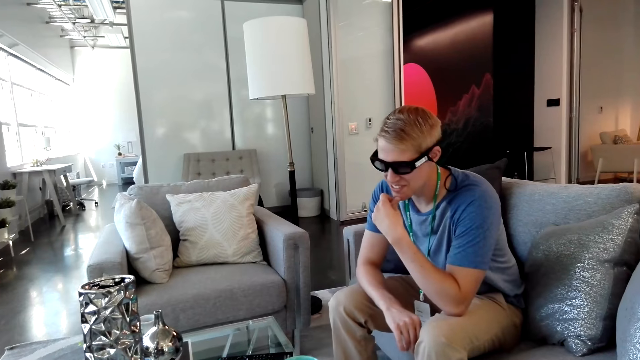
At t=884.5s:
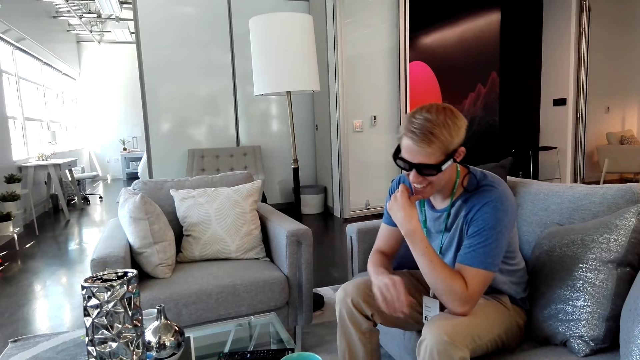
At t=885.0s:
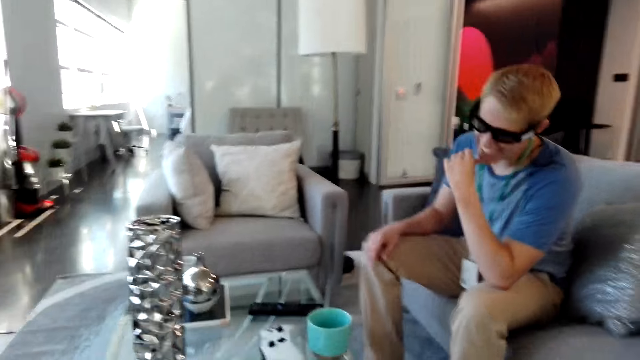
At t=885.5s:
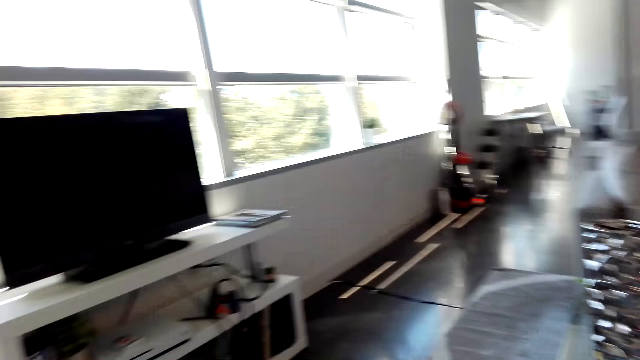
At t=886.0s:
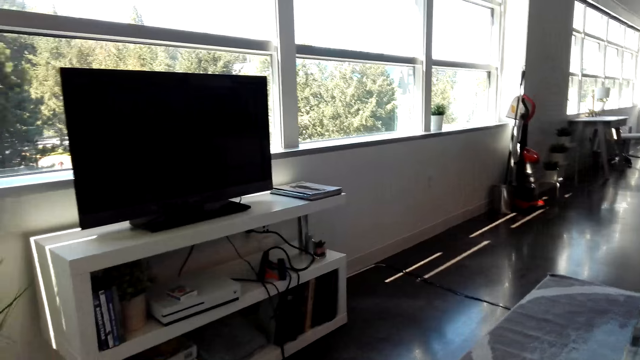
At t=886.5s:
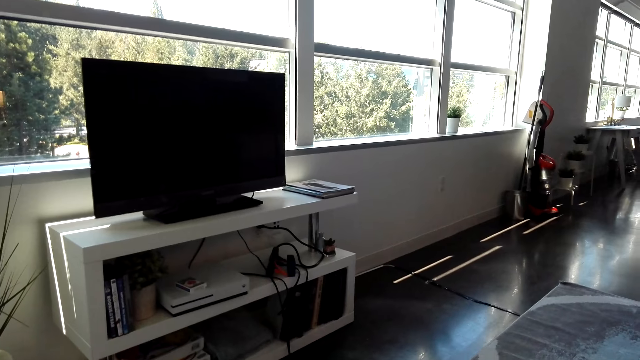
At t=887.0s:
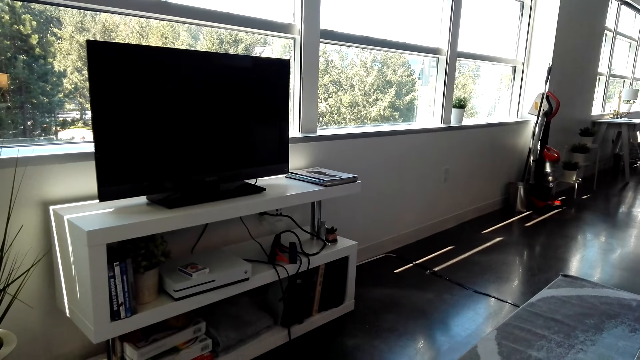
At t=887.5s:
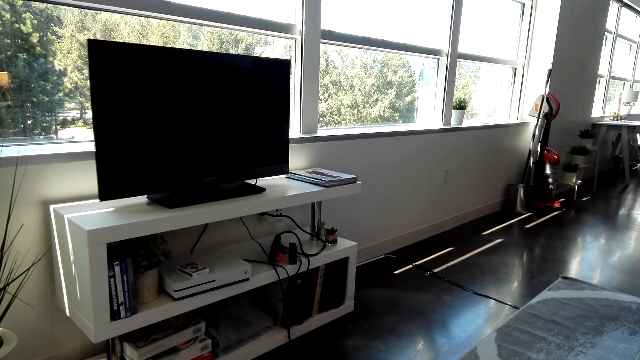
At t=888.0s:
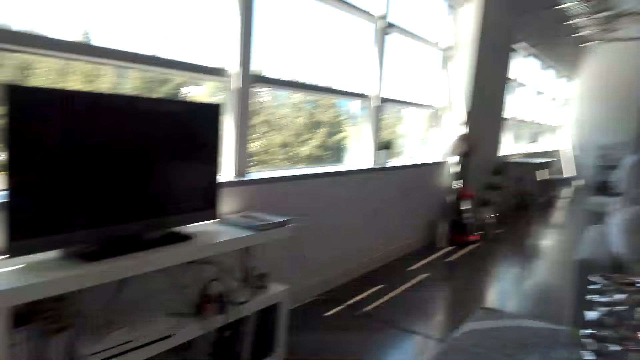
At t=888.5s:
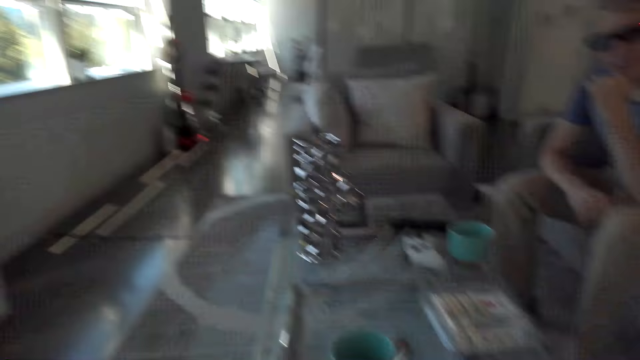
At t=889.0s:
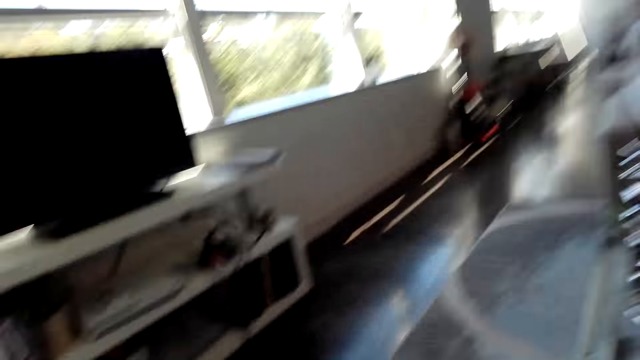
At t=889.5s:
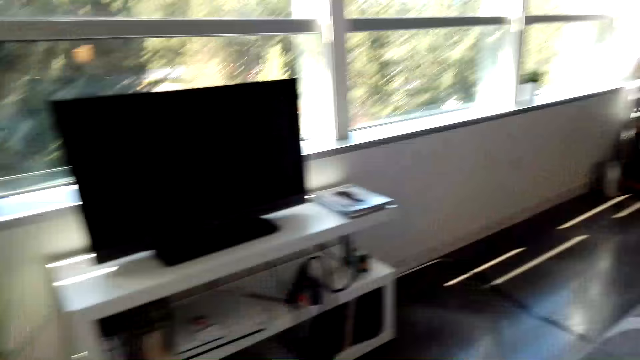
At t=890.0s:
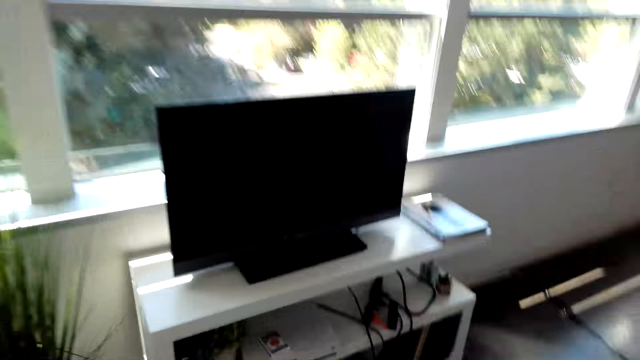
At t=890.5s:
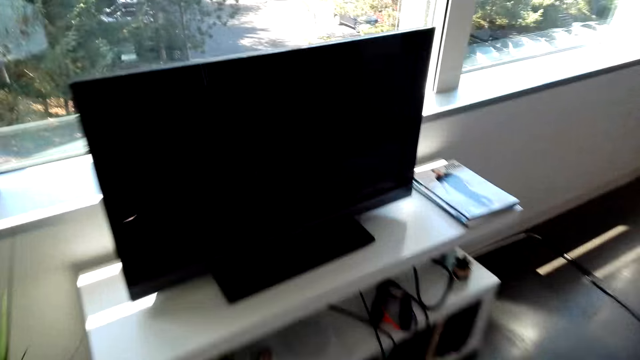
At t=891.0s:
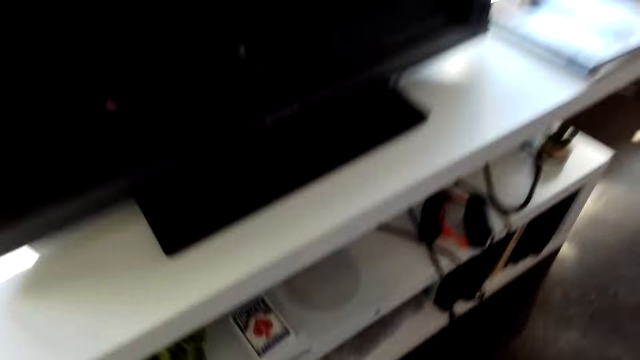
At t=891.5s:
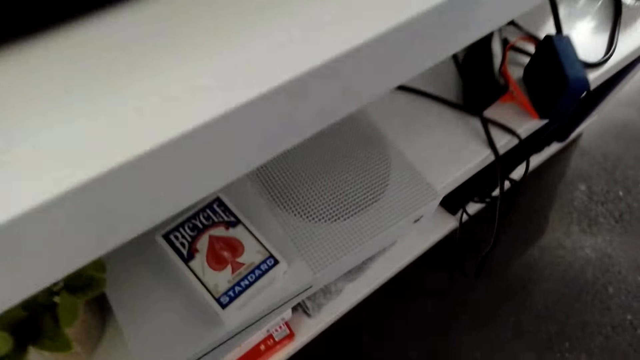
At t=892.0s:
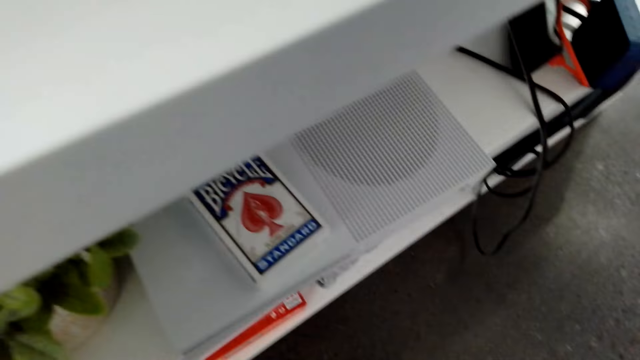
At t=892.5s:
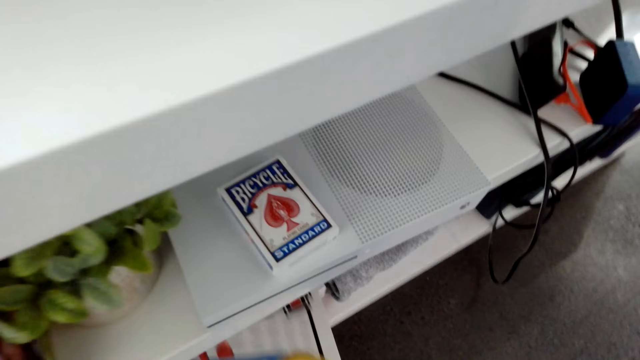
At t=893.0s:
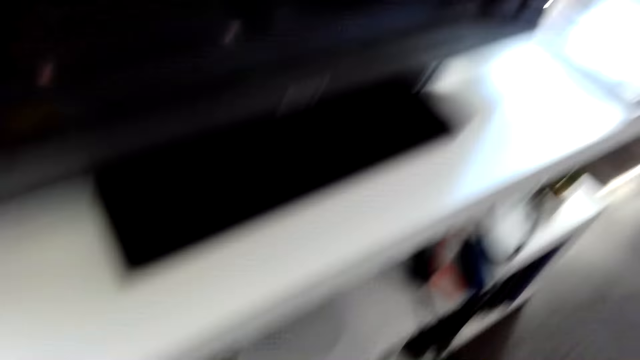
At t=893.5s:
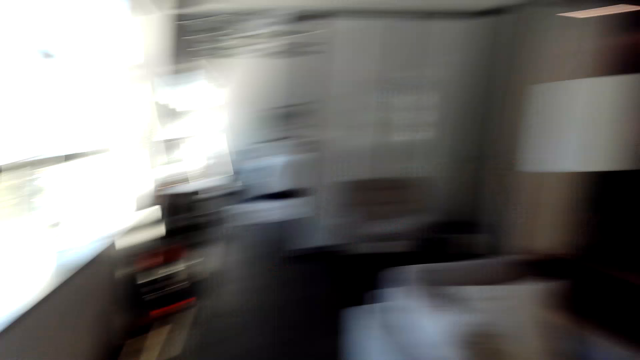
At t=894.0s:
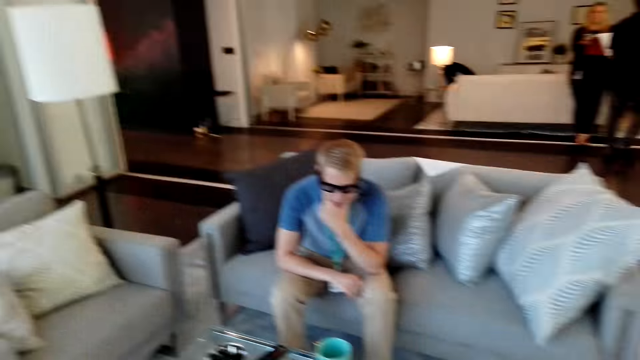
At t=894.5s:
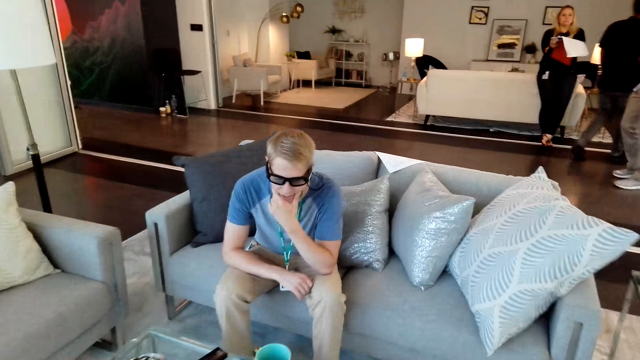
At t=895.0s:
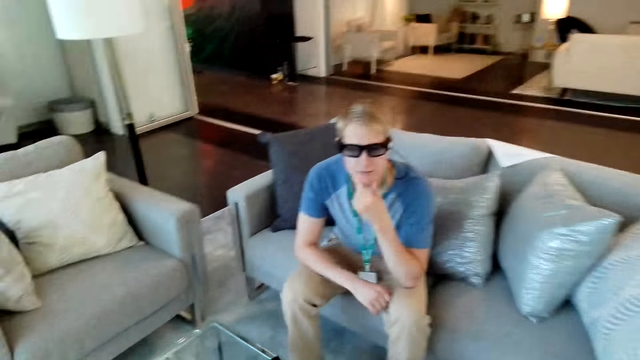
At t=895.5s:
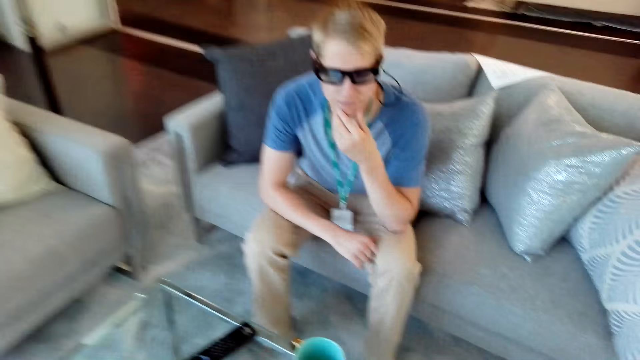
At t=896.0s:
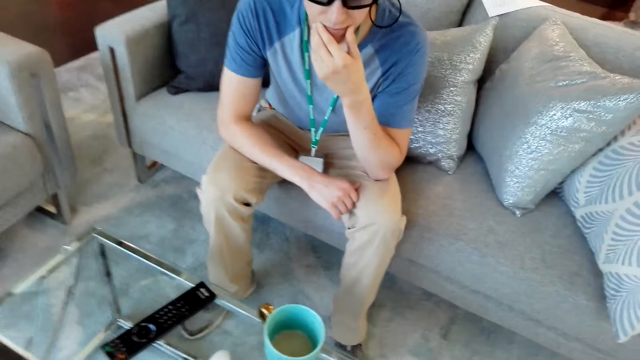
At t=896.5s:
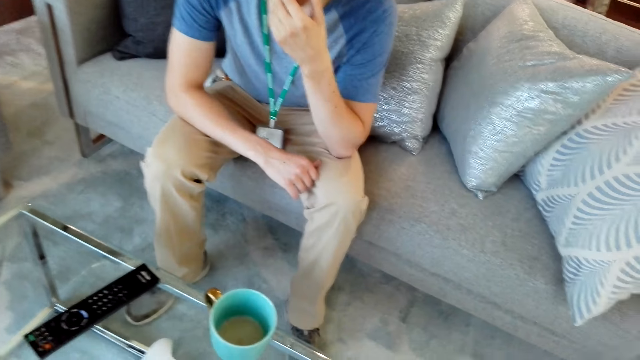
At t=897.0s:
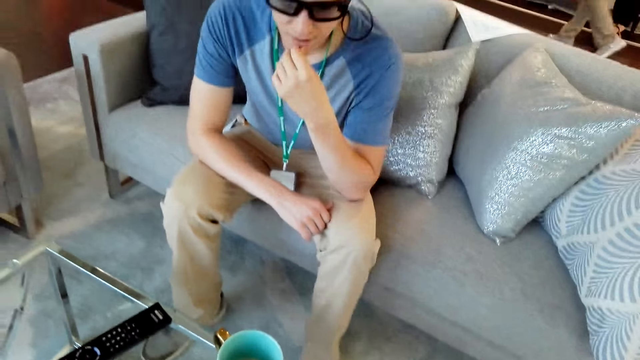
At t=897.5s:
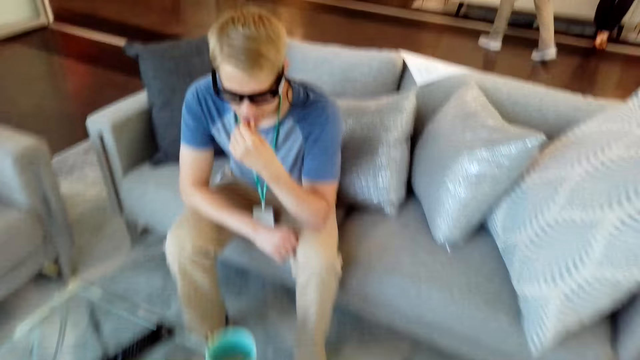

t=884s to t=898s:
The camera wearer looks in front. They look sideways. They walk around the room. They look down. They pick the box from the shelf. They walk around the room.

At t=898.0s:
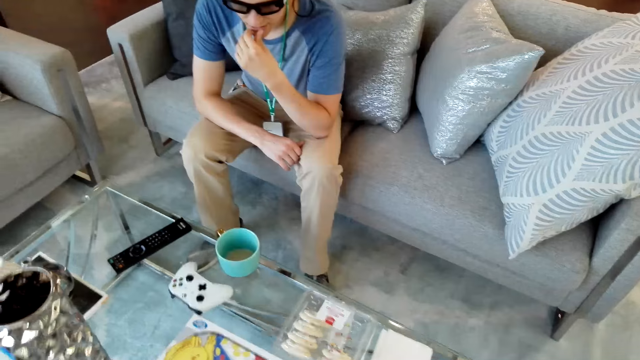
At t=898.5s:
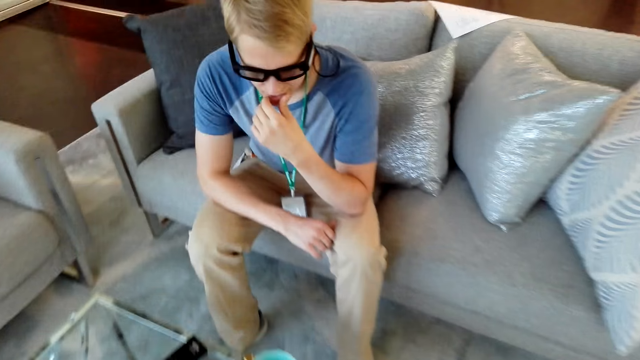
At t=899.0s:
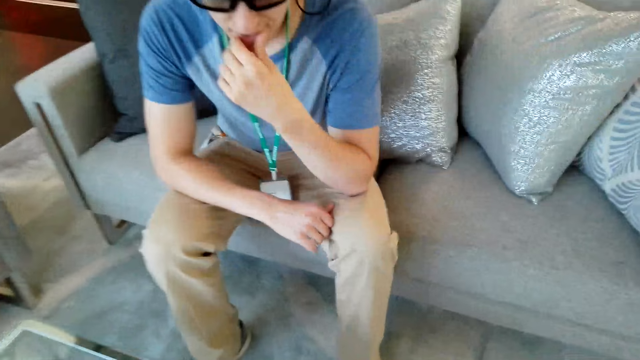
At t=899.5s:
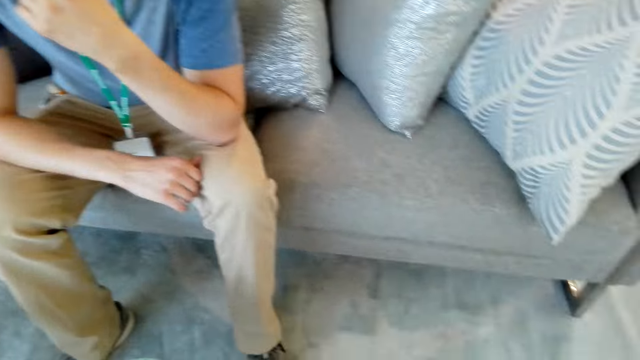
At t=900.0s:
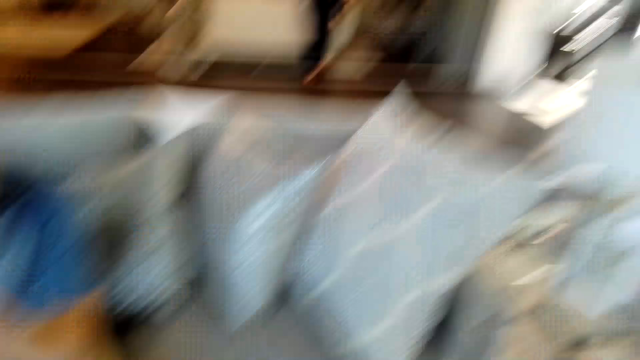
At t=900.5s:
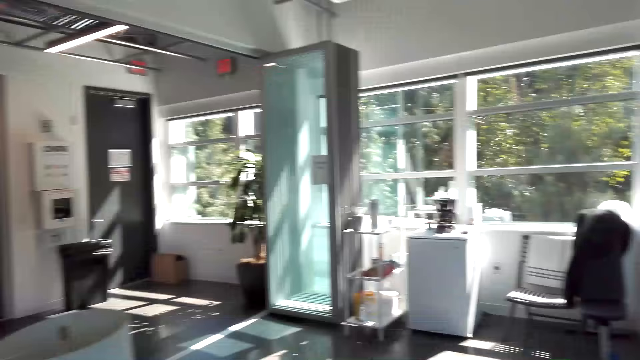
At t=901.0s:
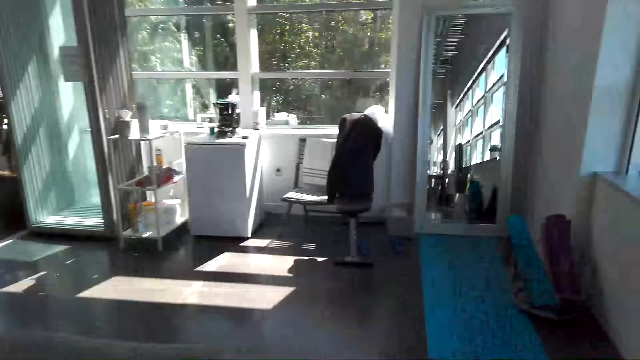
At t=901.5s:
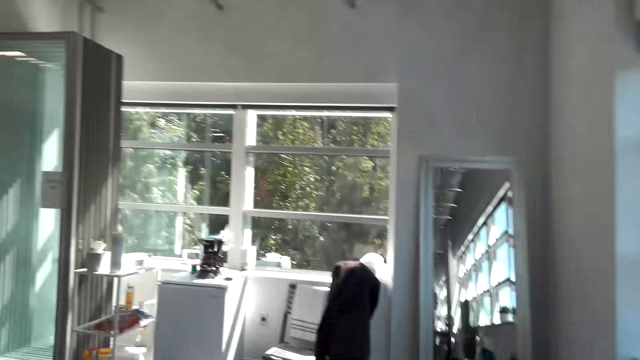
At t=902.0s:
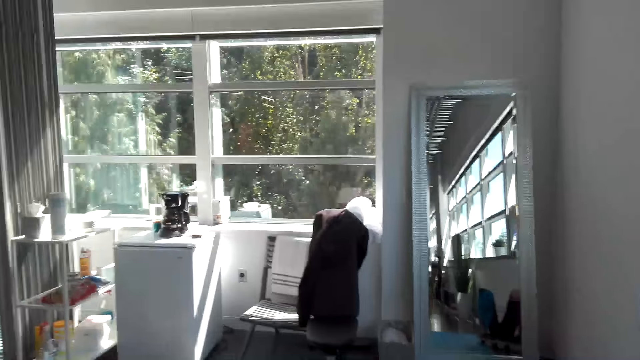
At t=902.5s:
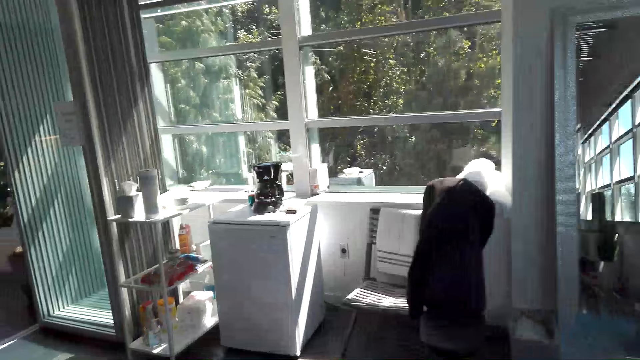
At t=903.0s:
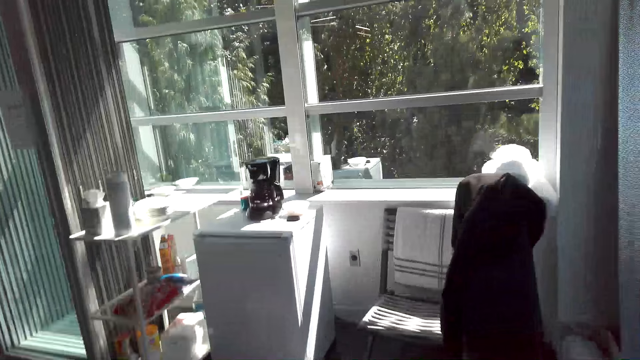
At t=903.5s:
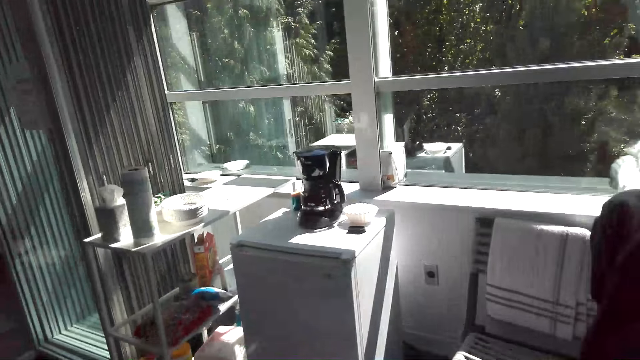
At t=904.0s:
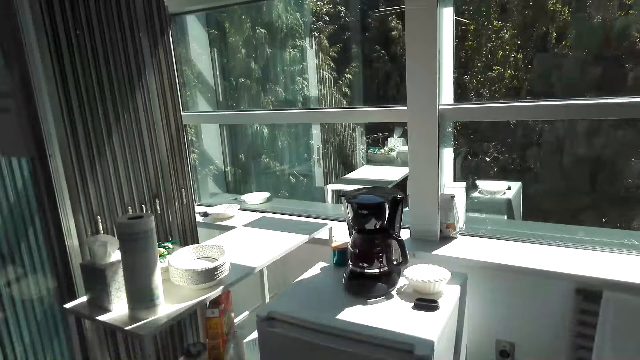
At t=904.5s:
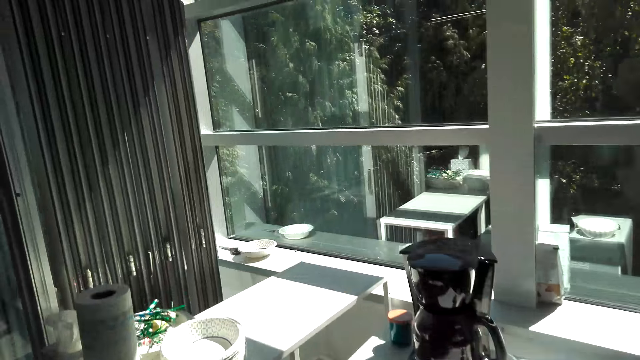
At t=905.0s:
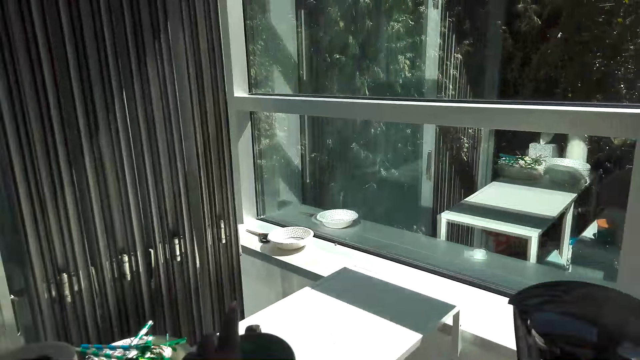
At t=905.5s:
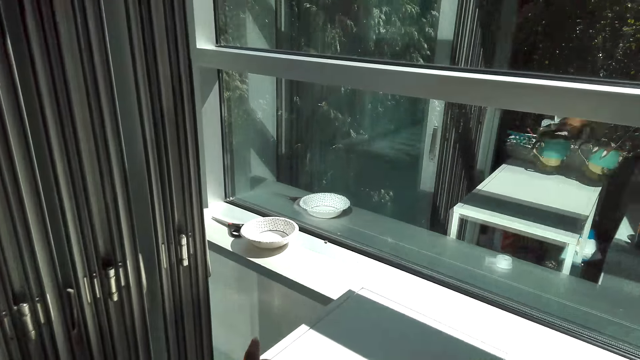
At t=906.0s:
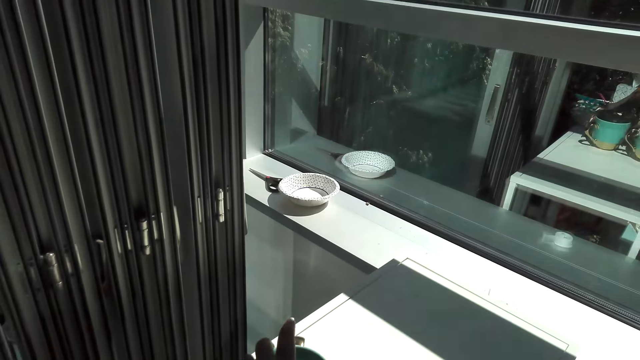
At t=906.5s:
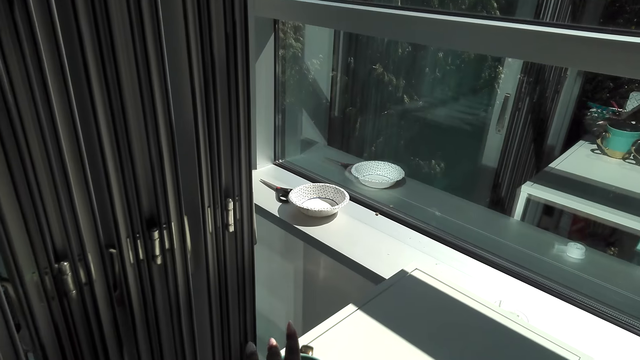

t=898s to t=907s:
The camera wearer talks to a man. They look in front. They walk around the room.
